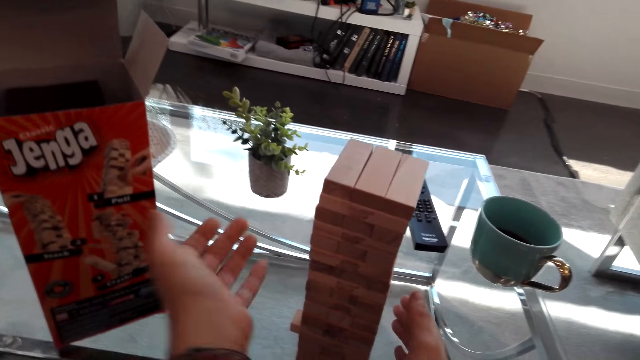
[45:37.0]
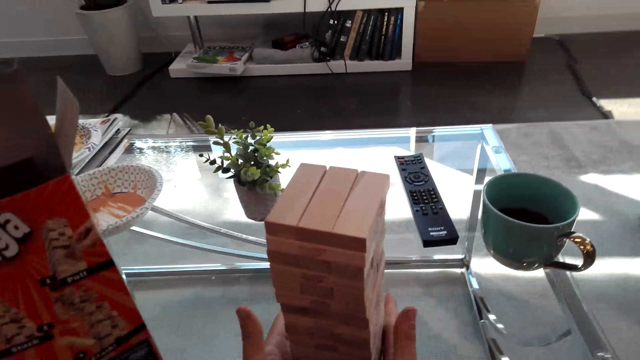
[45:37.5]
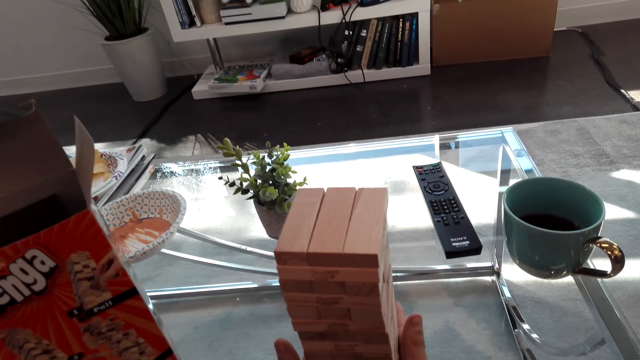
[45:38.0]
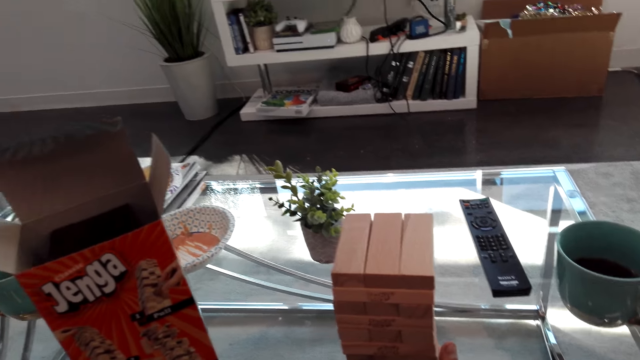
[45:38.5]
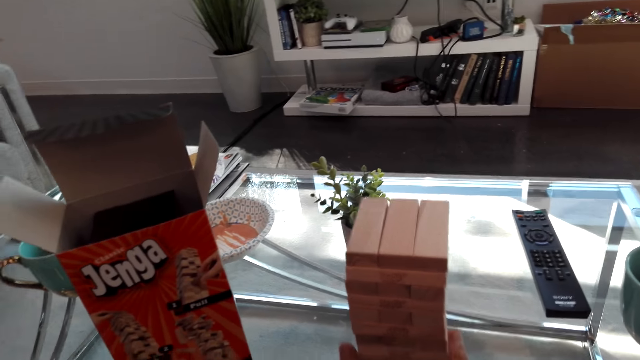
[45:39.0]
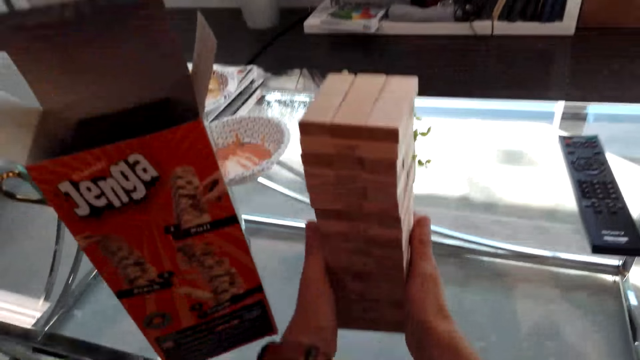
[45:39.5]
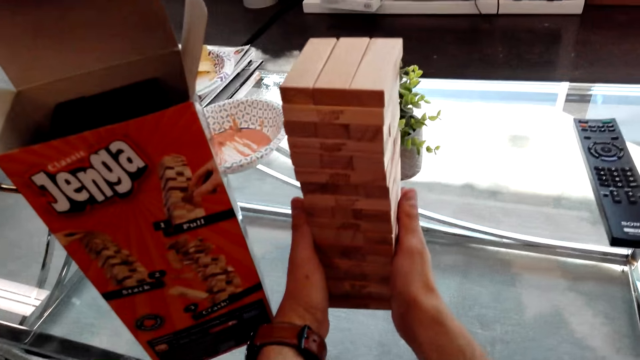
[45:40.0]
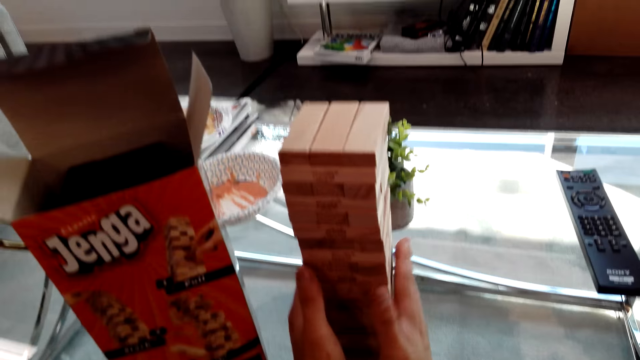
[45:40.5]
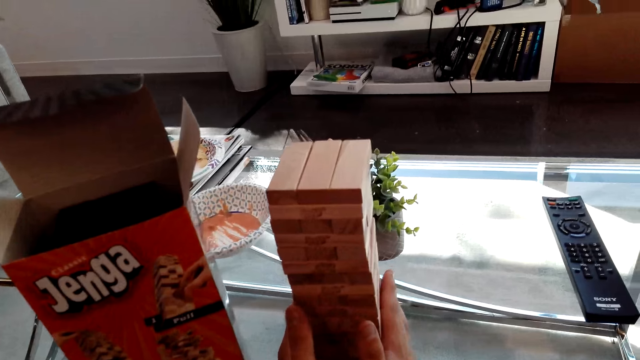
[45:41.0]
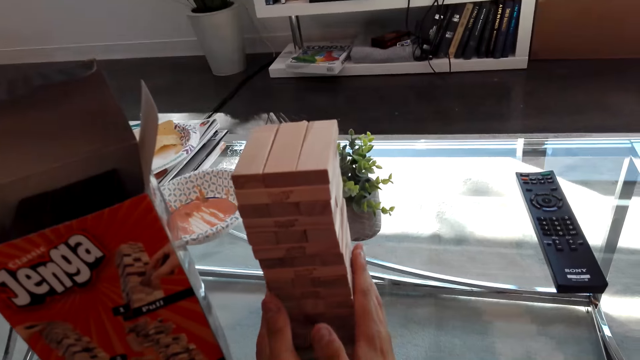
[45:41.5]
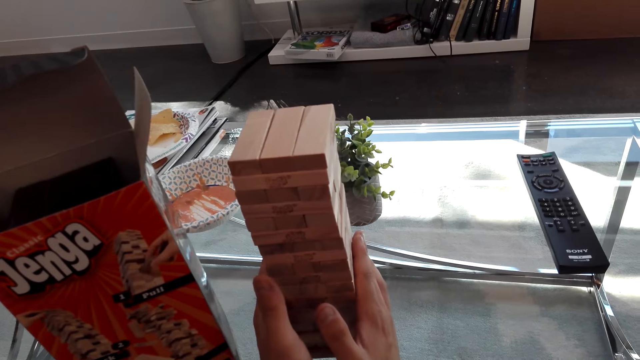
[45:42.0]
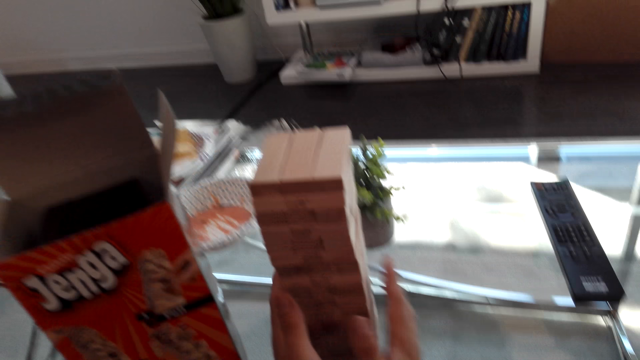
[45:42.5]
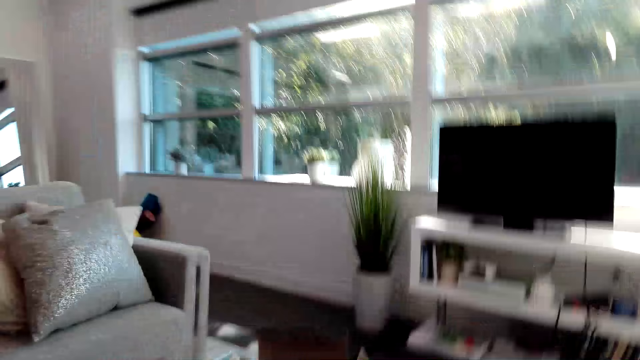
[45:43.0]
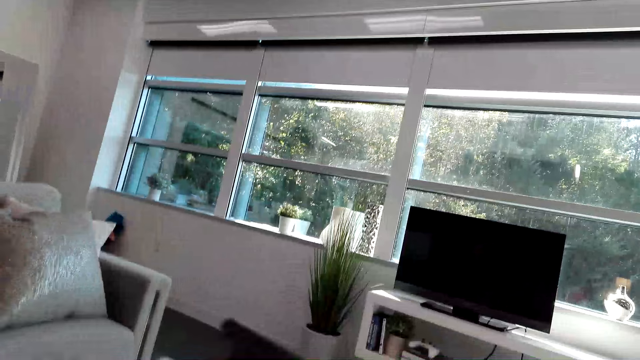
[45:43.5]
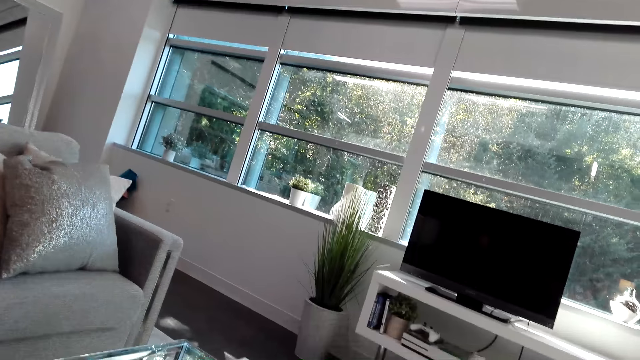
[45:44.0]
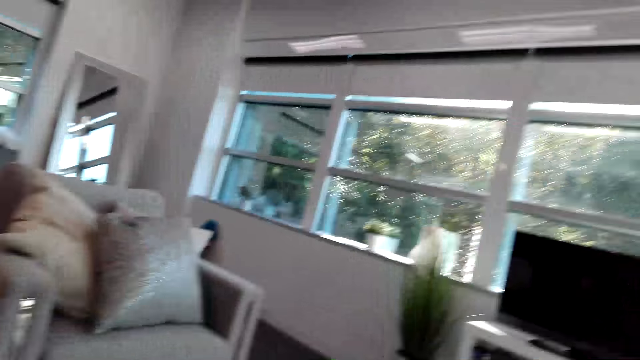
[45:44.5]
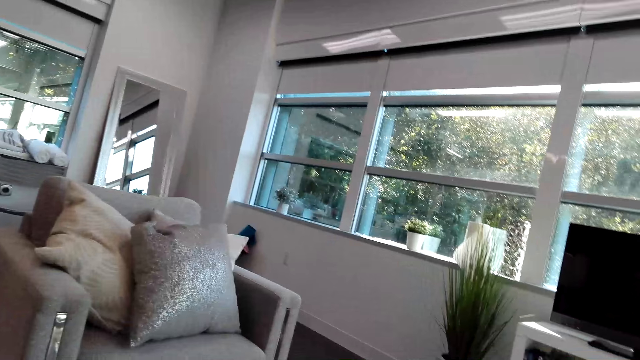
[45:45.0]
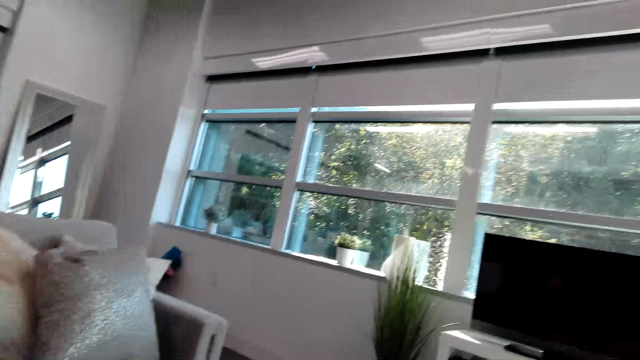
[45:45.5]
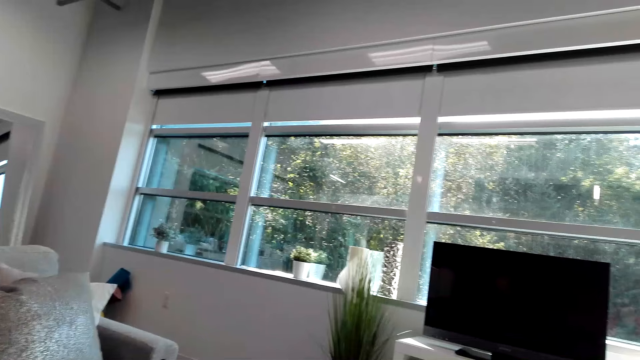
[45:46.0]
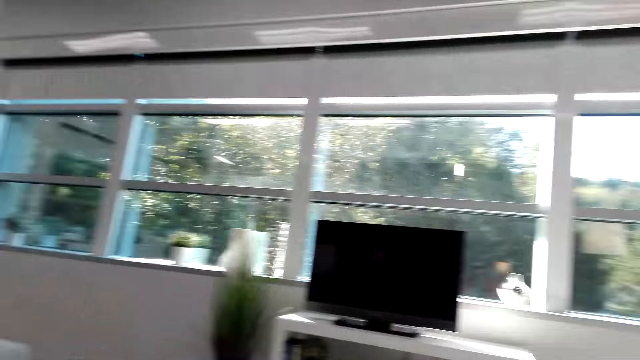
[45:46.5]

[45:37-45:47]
The camera wearer puts the box on the table. They move the jenga game on the table. They hold the jenga pieces. They put the jenga game together. They look around. They look at the TV.

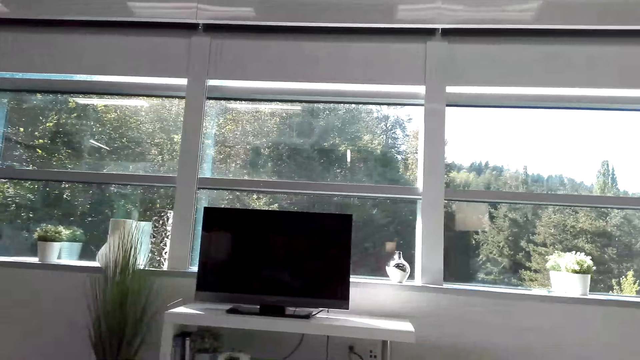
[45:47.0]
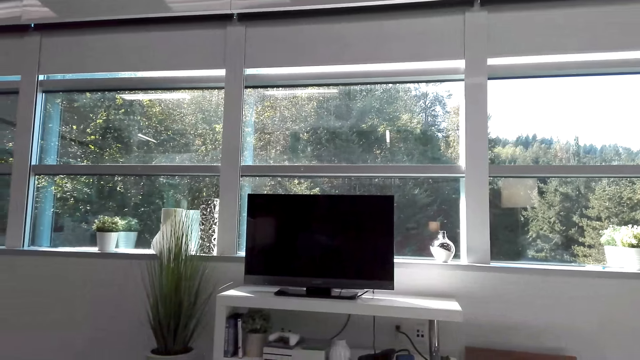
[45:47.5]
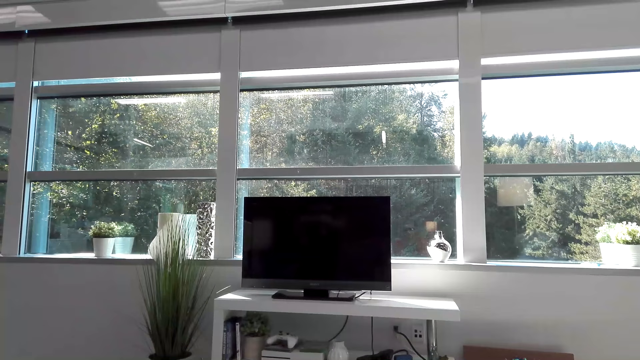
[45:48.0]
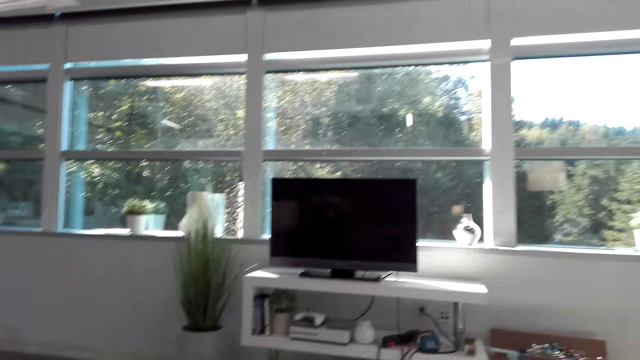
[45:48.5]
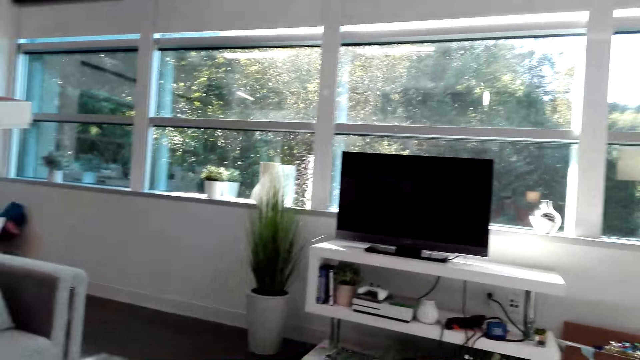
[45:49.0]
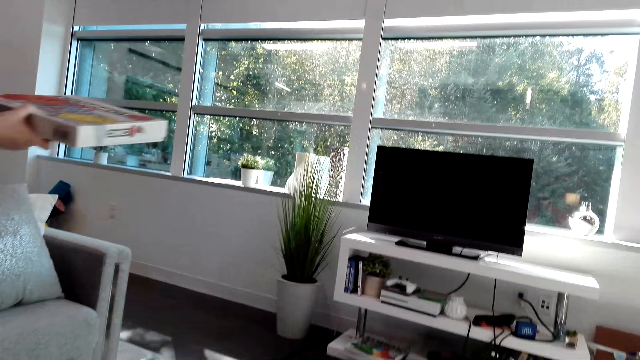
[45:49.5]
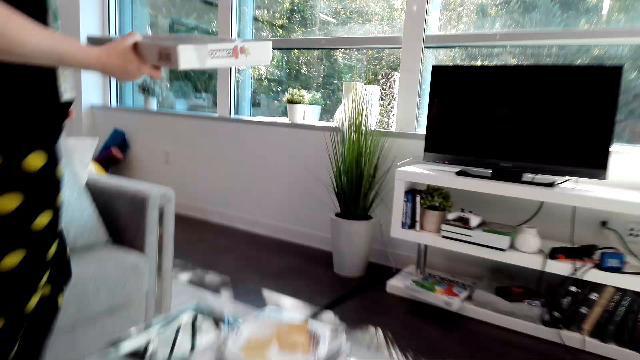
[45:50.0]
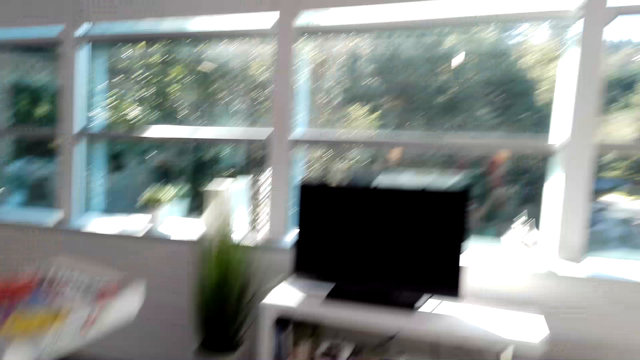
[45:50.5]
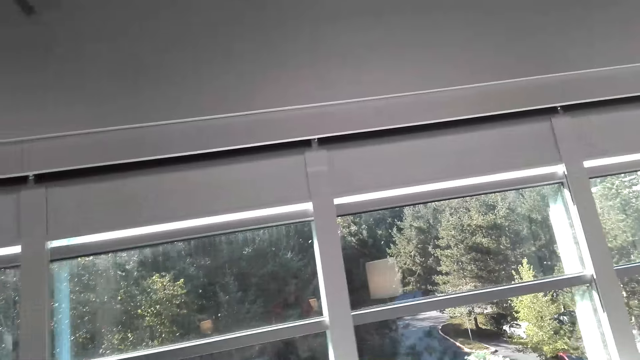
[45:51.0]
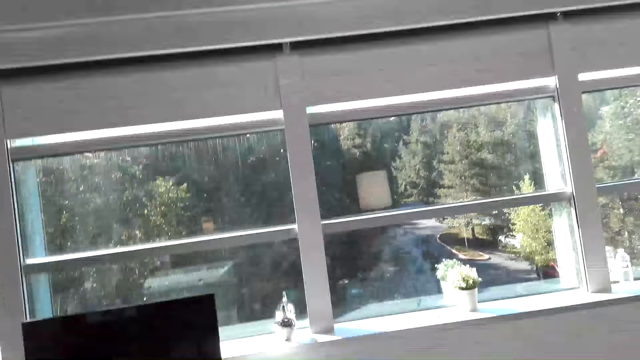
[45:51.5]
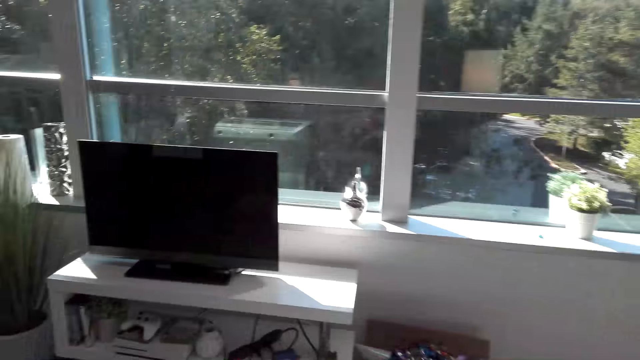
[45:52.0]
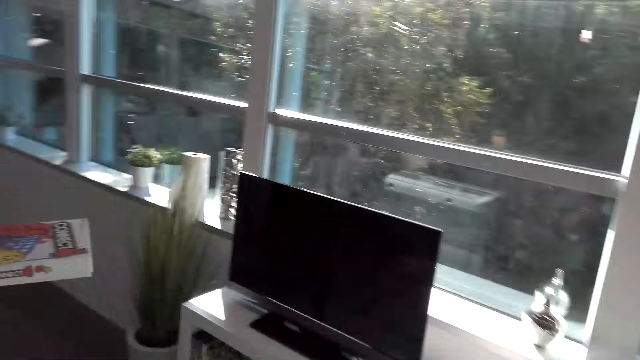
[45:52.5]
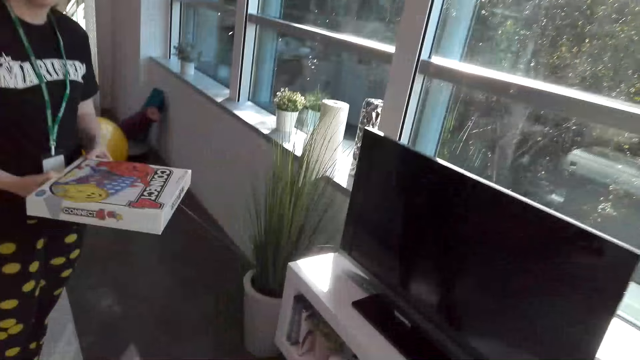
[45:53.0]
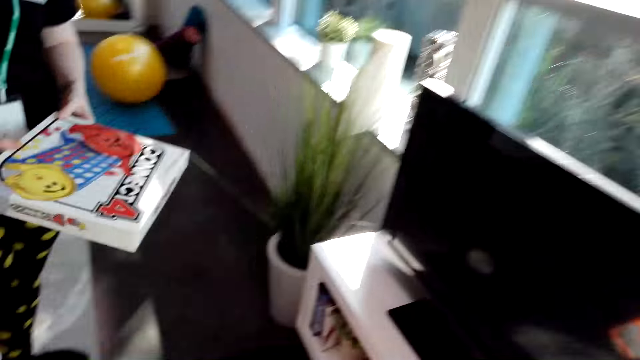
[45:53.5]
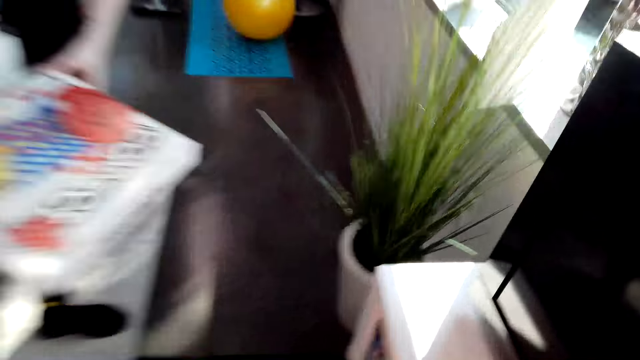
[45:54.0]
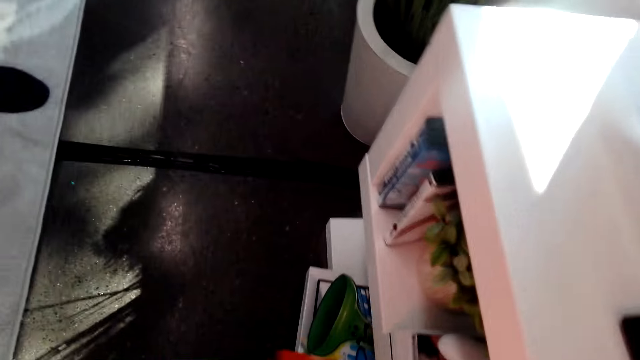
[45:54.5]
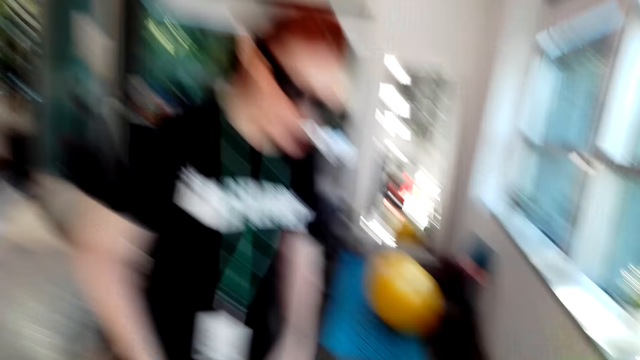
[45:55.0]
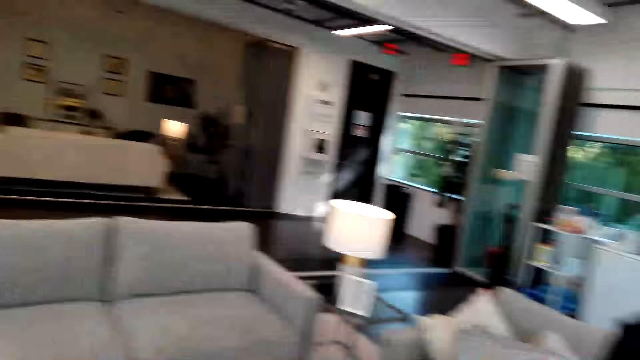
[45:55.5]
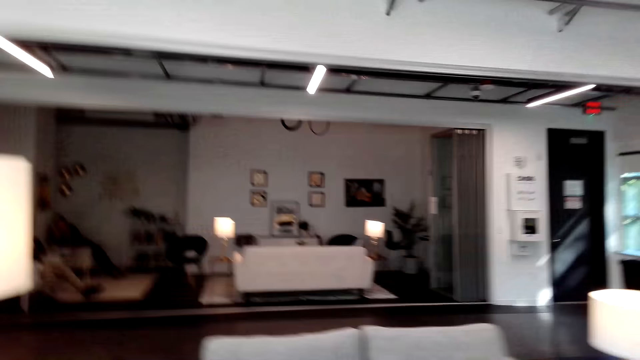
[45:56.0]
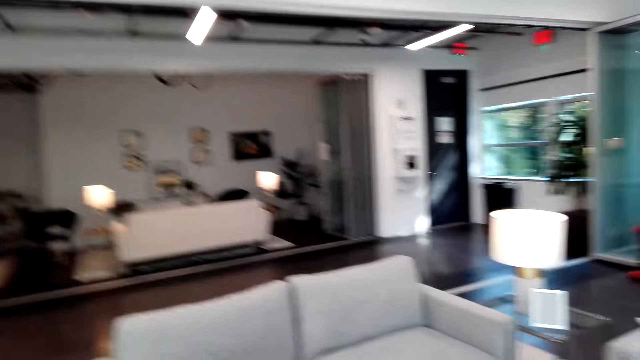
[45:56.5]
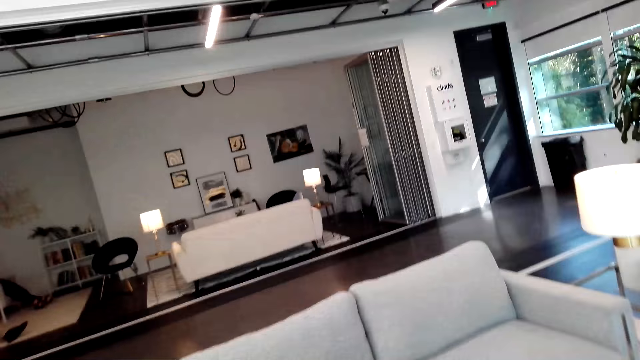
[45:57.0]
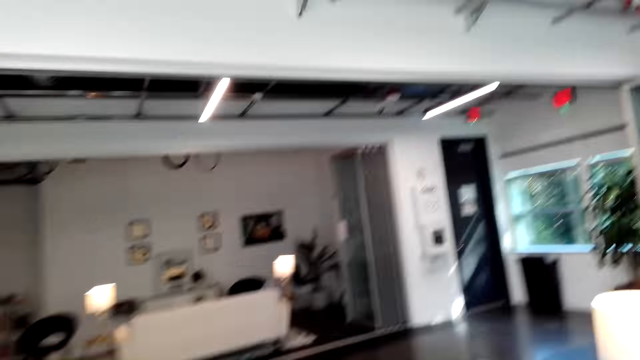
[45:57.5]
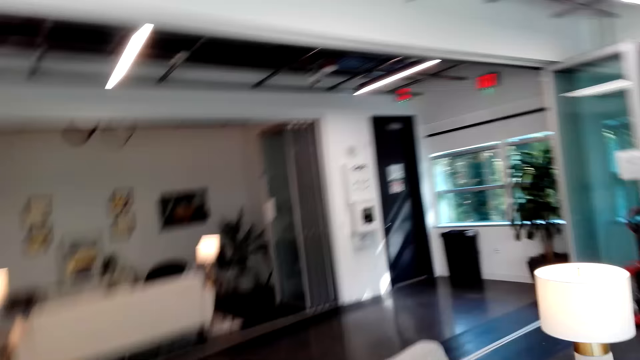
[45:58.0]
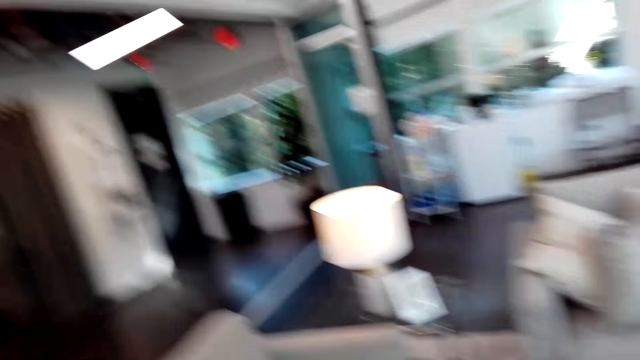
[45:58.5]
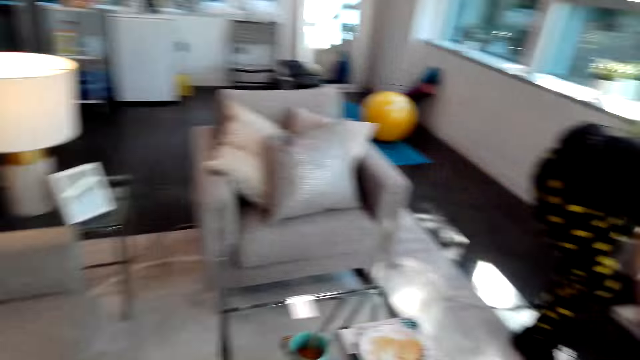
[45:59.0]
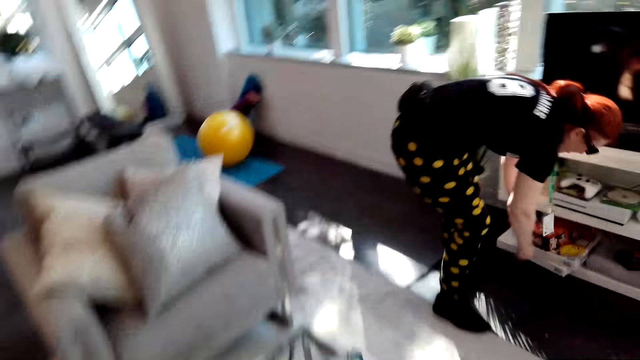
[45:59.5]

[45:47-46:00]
A lady carries Connect Four. The lady holds the box. The camera wearer looks around the room. They walk in the house. They look at the box. They turn around. They look around the room. They walk in the house.
